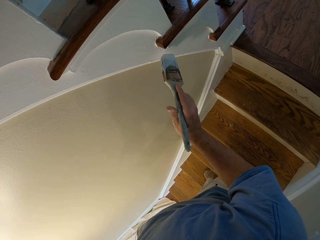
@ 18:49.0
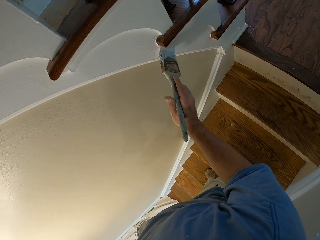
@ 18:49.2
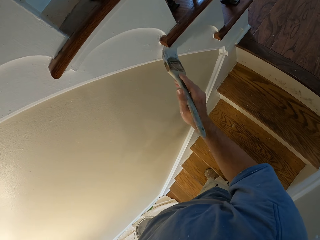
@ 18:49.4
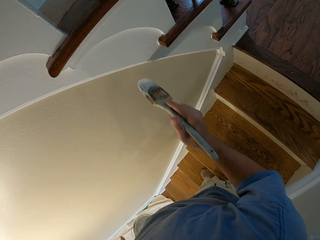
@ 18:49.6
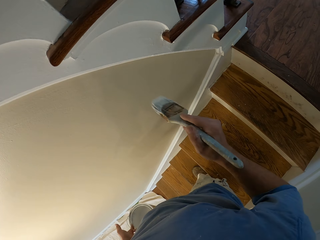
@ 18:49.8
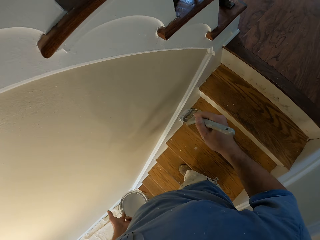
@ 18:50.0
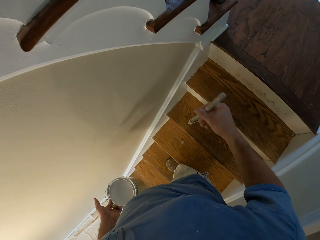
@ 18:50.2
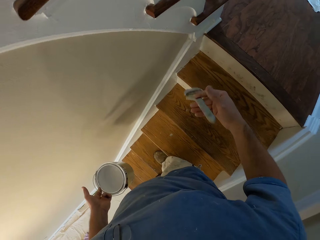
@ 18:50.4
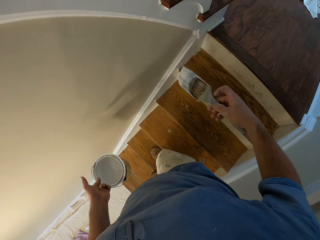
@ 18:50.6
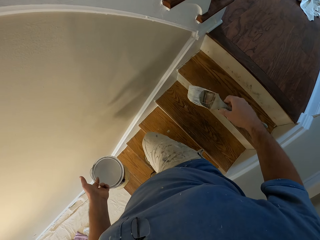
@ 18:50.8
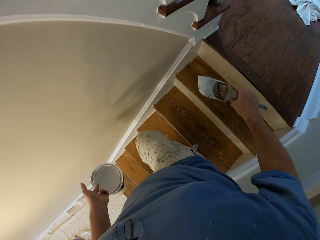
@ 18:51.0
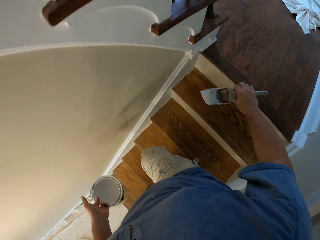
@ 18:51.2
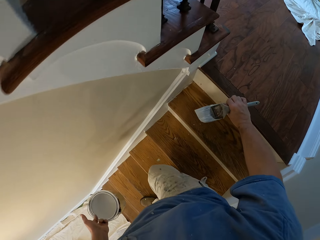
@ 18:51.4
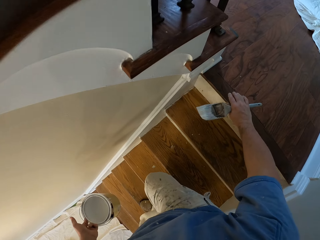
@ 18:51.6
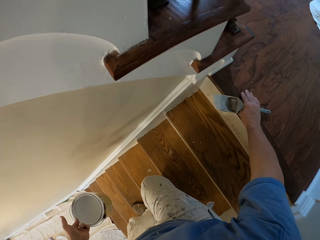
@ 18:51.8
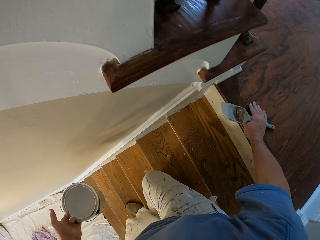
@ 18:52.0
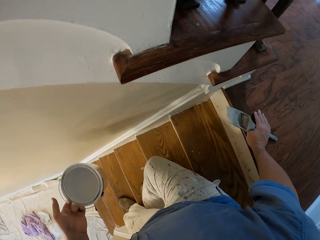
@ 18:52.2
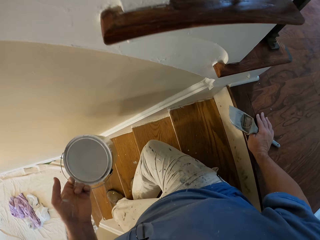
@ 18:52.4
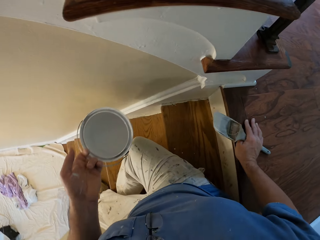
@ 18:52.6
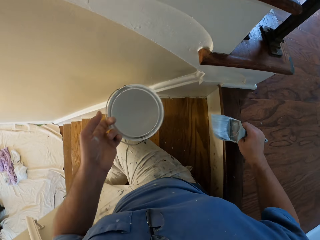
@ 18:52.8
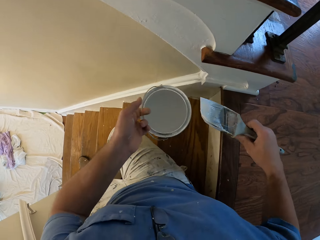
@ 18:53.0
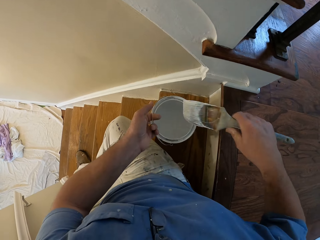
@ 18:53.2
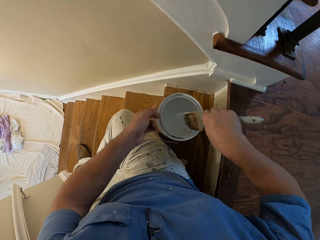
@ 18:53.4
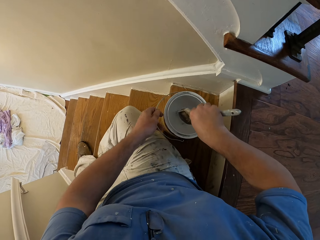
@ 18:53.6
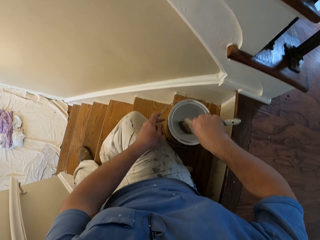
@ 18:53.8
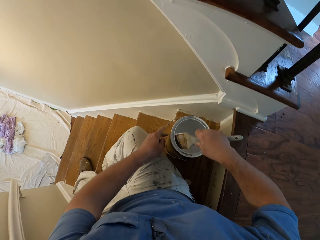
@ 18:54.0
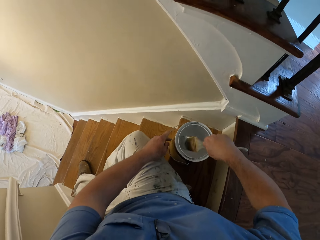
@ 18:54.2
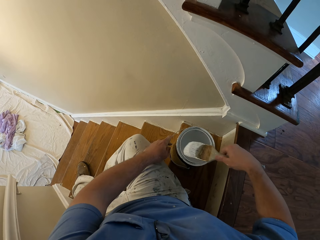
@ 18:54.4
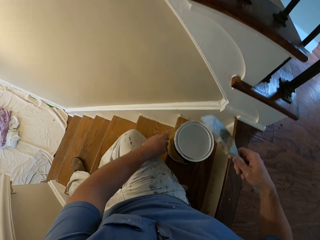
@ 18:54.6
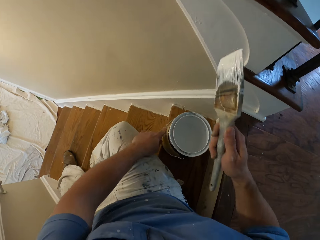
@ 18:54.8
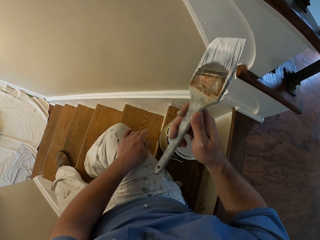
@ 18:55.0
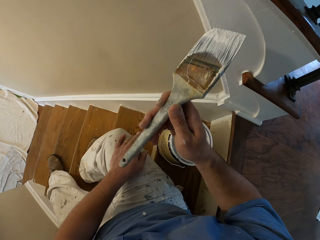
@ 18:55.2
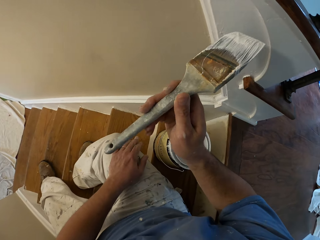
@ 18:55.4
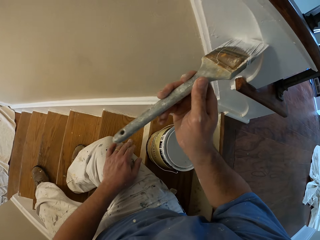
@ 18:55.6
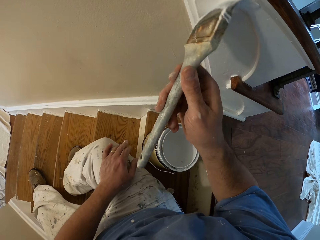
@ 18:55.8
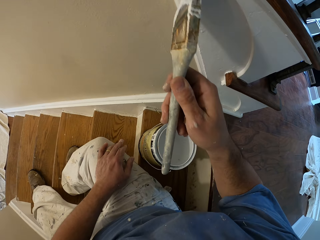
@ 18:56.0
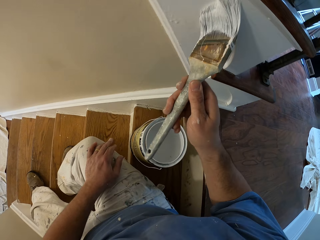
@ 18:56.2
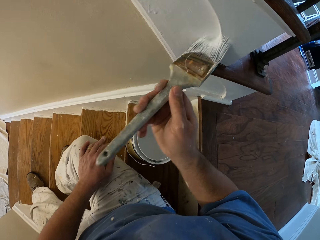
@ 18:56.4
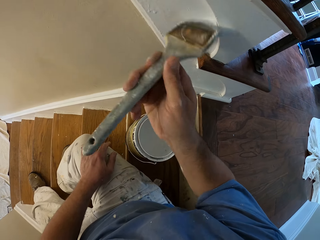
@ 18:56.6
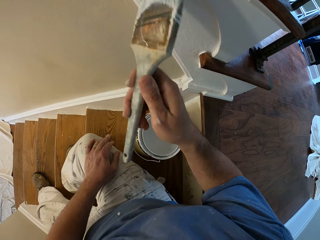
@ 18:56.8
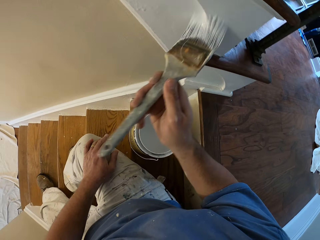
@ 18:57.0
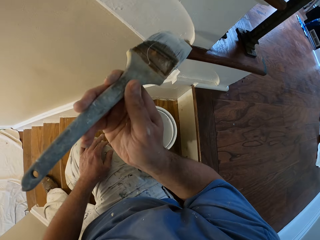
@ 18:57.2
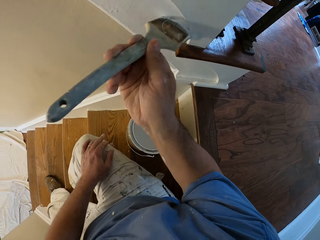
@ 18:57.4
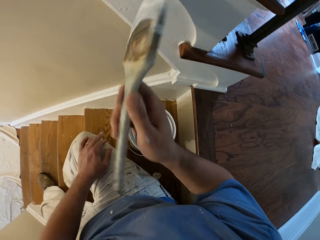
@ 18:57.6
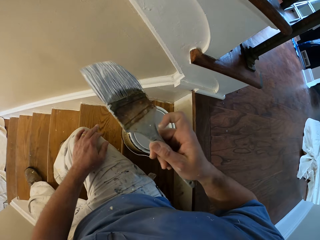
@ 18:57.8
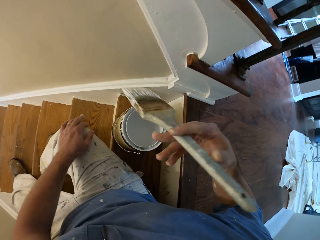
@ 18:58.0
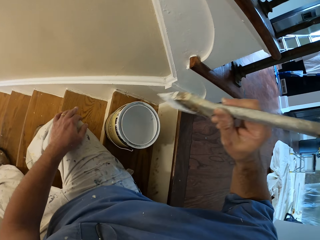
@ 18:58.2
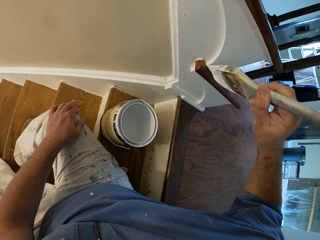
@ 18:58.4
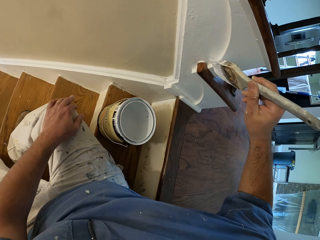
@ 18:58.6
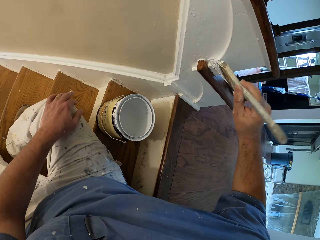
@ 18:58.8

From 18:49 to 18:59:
The camera wearer sits on the stair. They drop the paint bucket on the stairs. They dip the paint brush into the paint bucket. They paint the stair stringer in the house.

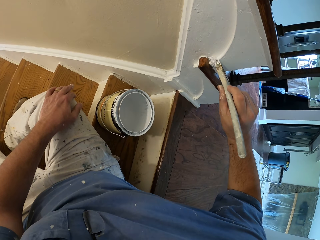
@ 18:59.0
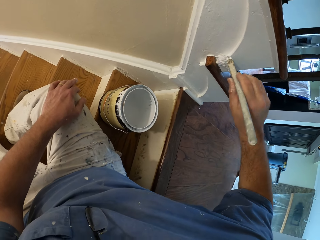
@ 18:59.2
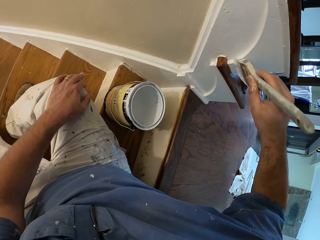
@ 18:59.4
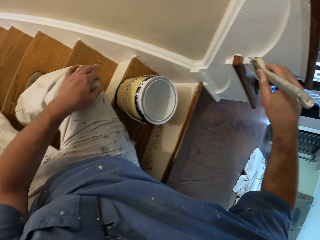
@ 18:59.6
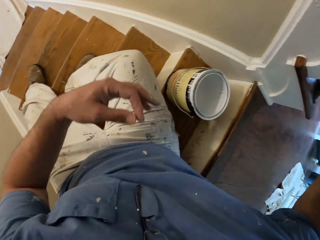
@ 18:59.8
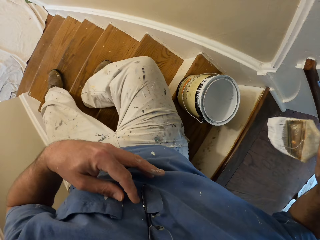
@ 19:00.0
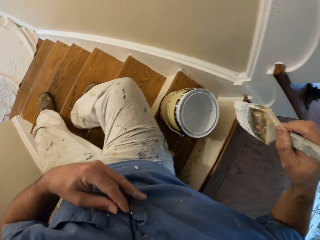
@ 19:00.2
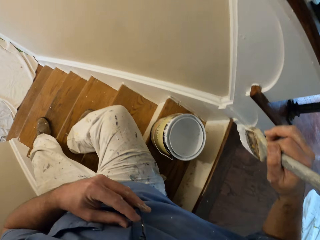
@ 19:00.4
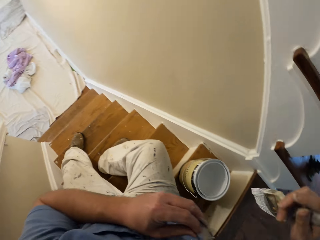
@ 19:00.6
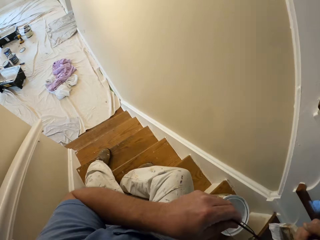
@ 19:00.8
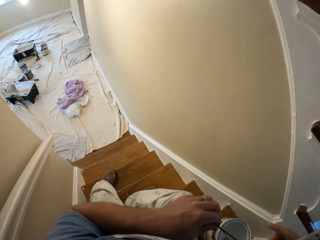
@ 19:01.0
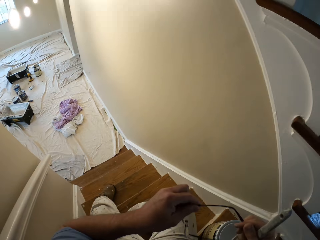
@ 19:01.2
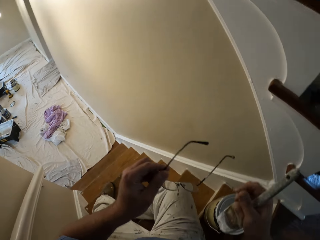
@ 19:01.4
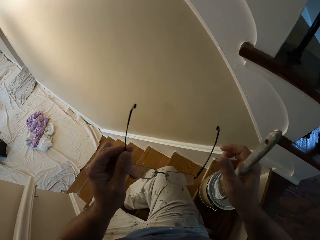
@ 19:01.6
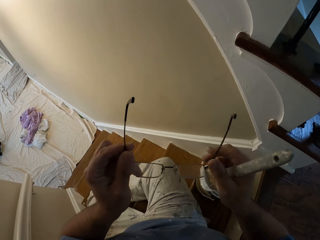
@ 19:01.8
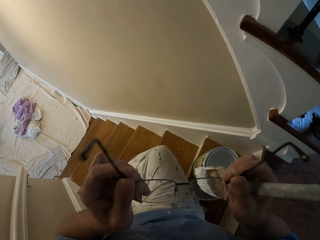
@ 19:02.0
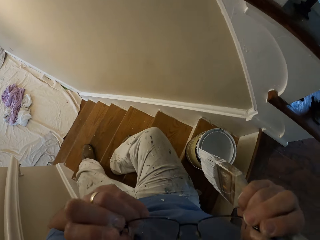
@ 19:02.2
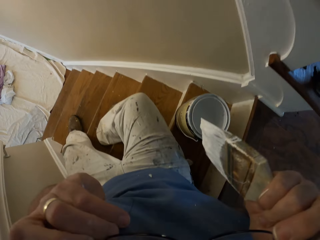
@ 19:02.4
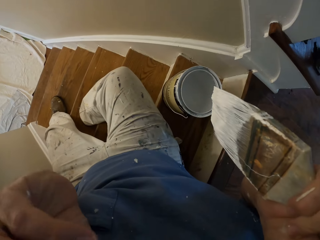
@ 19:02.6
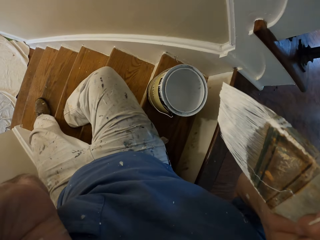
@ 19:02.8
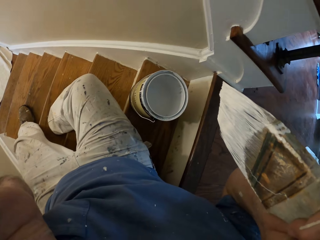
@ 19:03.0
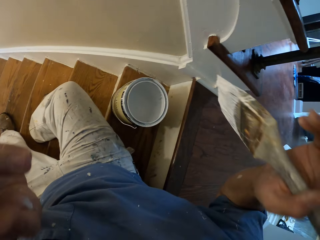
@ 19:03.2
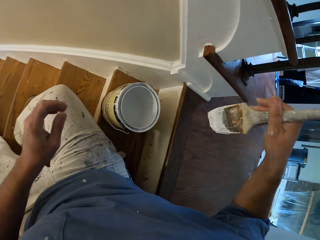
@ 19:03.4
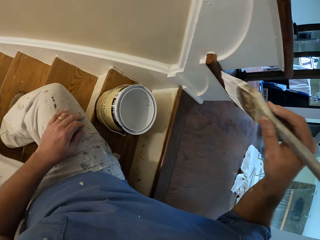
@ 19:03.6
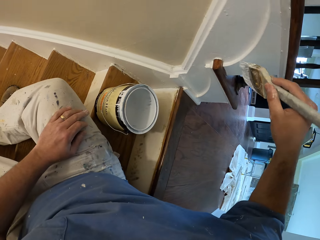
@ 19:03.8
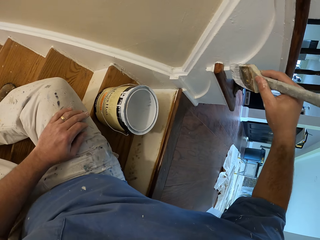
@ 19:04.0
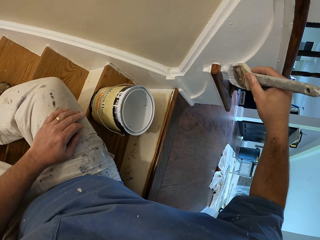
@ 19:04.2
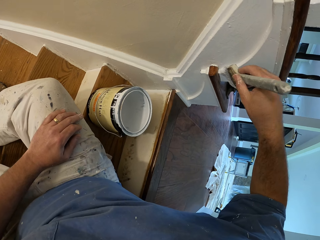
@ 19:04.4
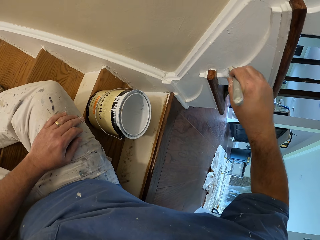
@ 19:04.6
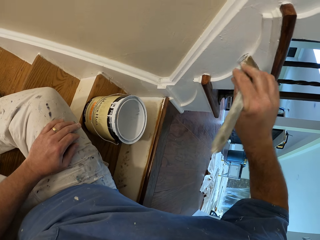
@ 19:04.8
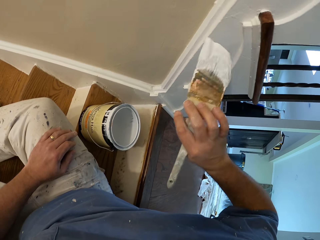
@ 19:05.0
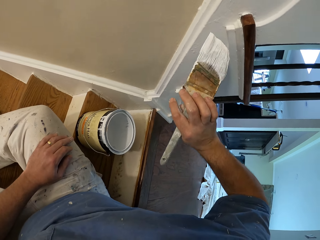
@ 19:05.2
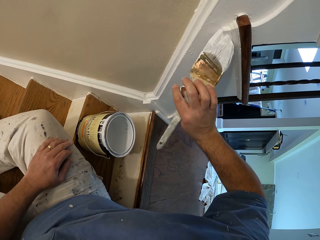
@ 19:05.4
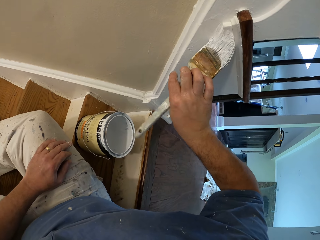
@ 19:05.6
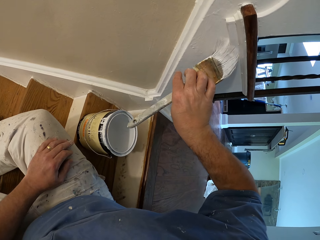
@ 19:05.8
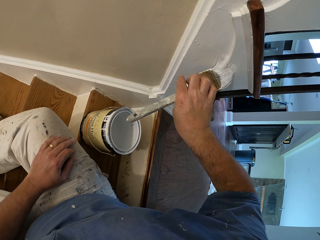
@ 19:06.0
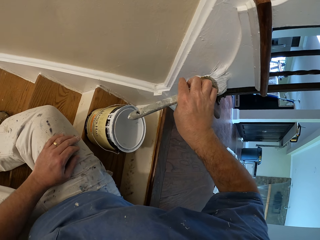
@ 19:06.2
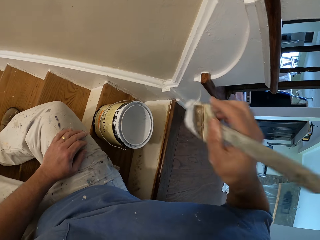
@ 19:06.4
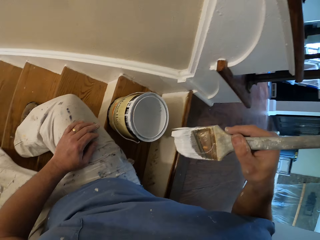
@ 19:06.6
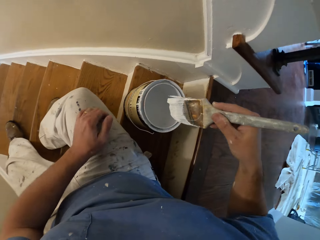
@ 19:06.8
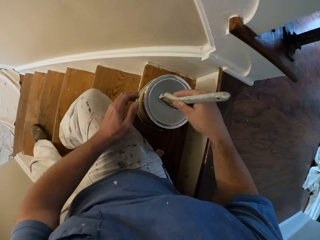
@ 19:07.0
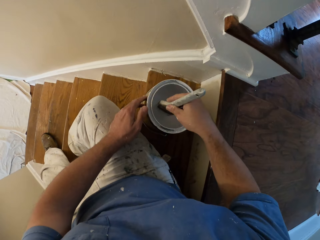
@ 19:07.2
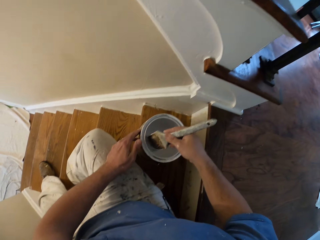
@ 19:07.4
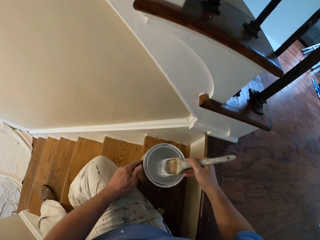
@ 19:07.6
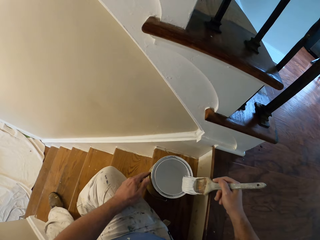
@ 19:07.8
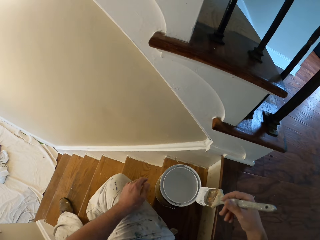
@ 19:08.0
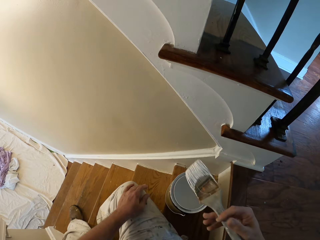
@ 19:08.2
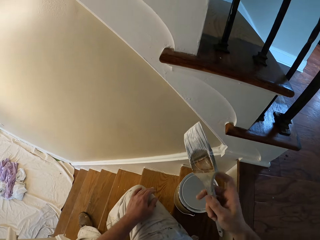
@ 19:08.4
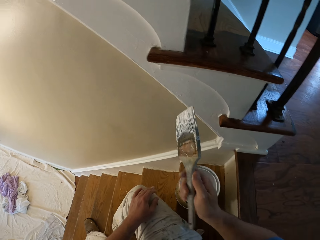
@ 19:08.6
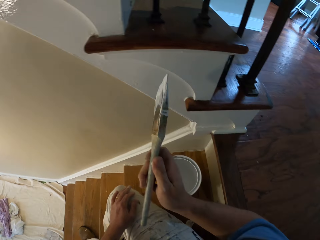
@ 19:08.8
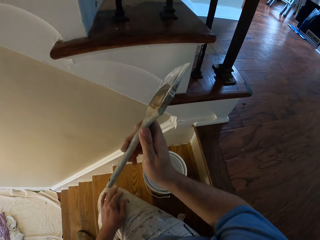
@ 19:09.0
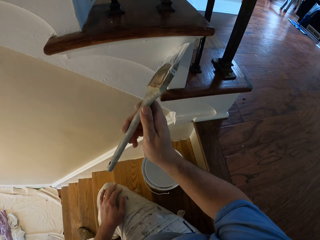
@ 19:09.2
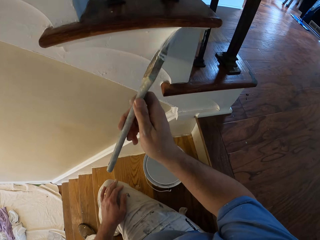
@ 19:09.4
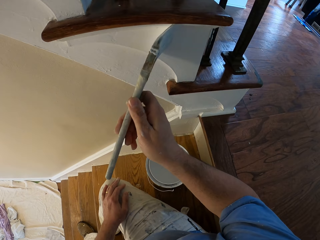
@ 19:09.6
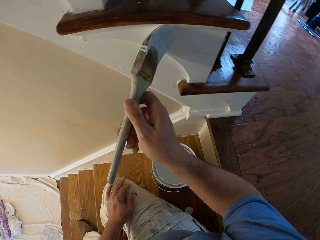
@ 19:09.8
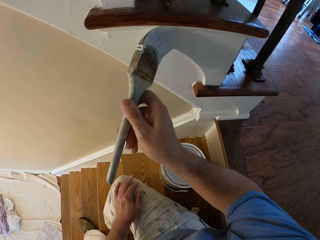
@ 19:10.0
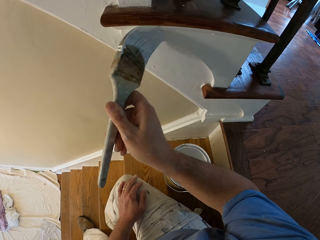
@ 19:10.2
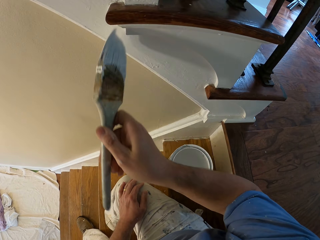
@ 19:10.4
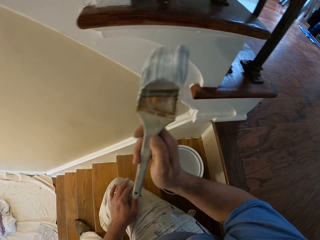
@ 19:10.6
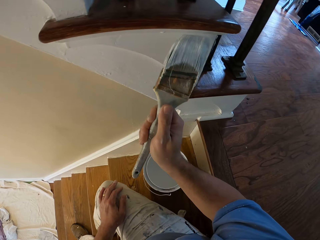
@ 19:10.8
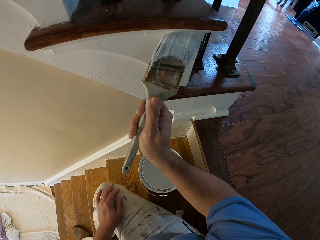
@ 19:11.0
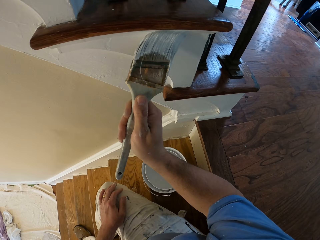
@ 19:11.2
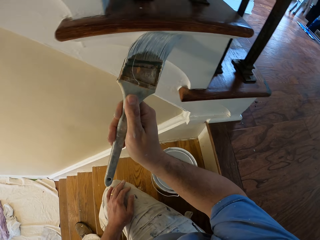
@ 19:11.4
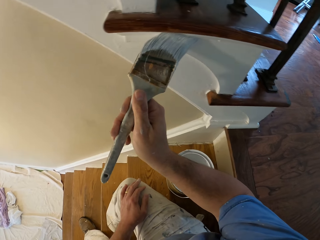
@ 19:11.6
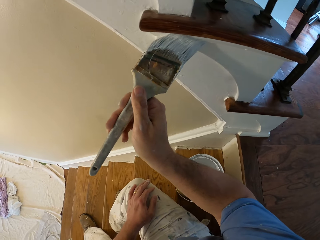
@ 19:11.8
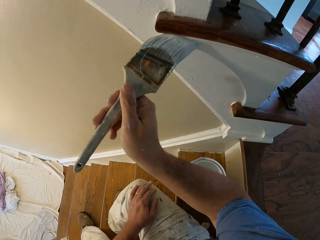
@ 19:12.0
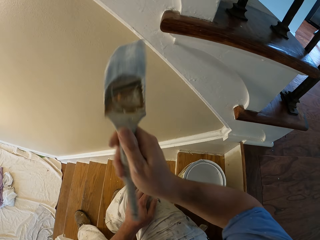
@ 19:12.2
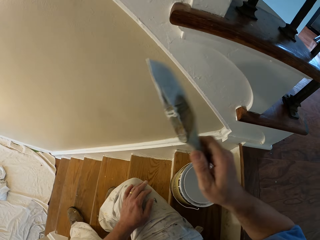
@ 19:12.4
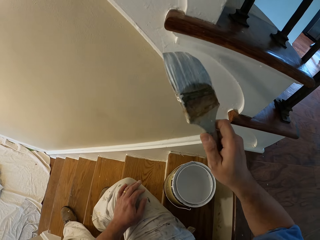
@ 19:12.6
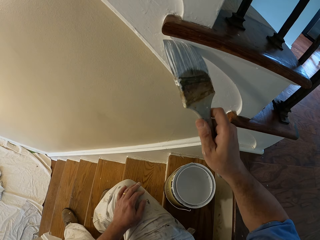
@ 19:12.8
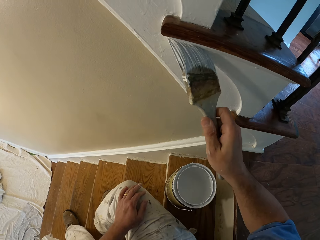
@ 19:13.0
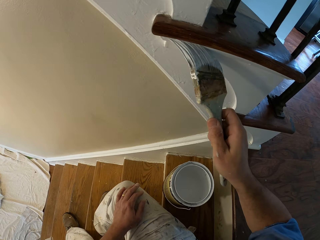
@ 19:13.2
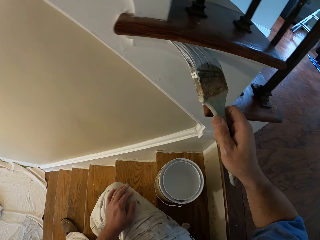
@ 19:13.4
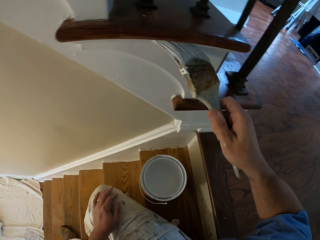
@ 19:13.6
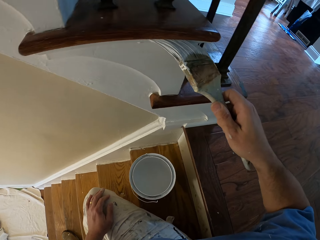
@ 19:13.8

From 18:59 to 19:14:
The camera wearer takes off the eyeglasses from his face. He puts on his eyeglasses. He paints the stair stringer in the house. He dips the paint brush into the paint bucket. He paints the stair stringer in the house.
